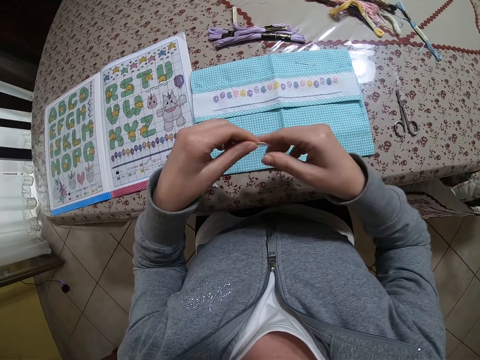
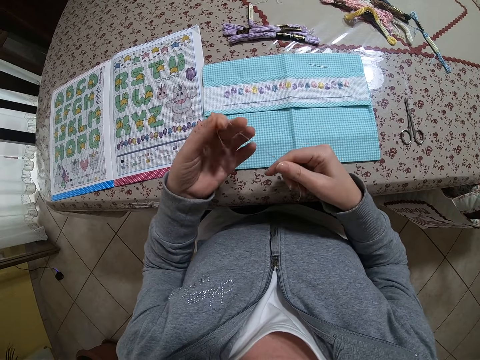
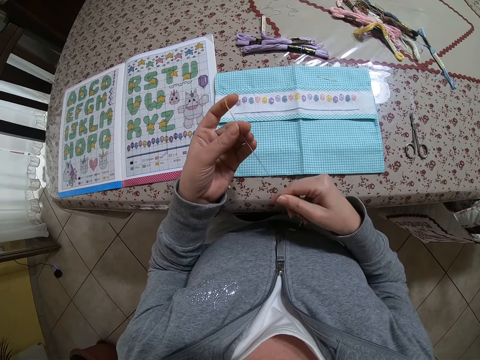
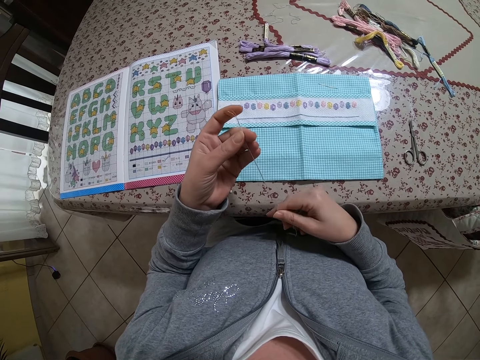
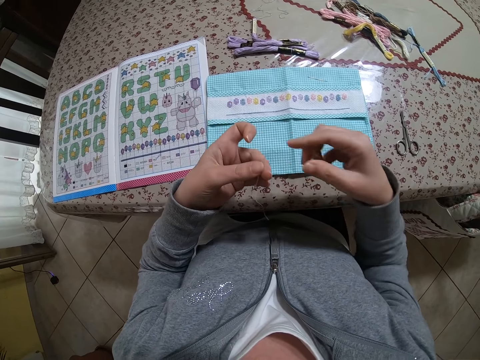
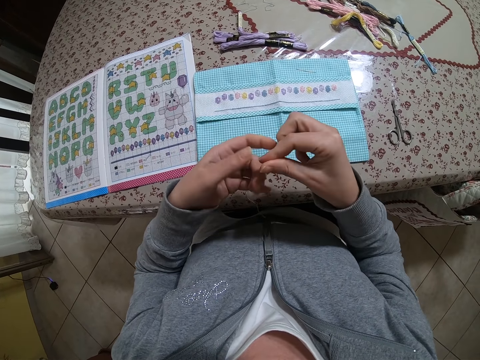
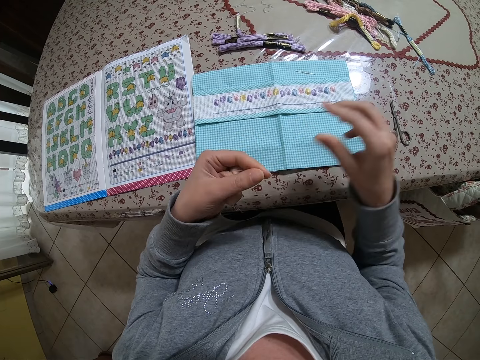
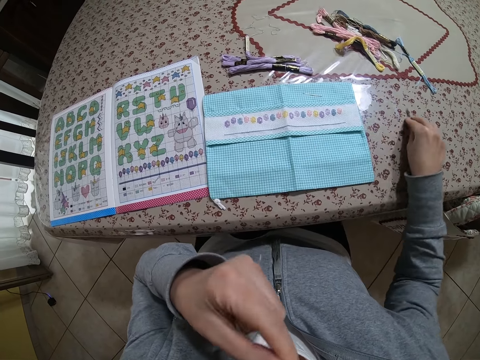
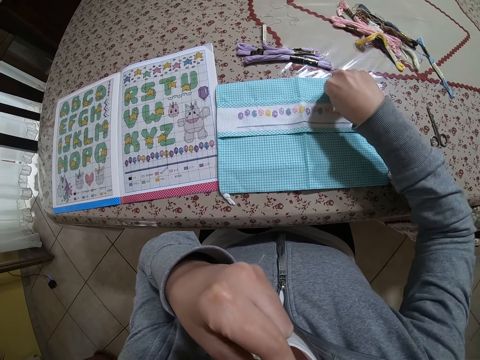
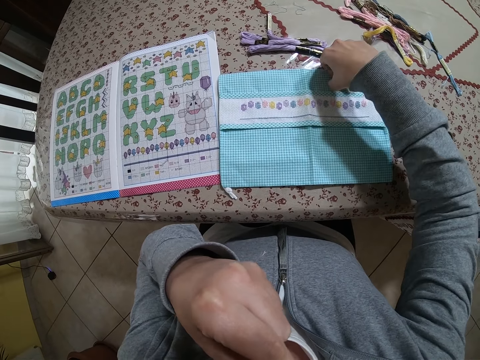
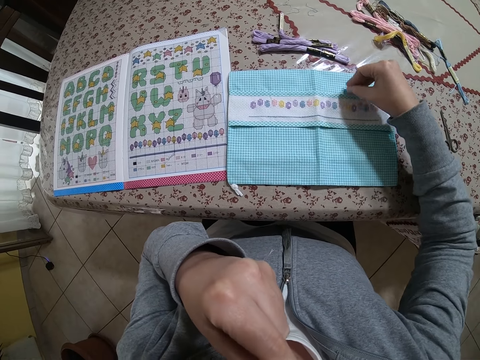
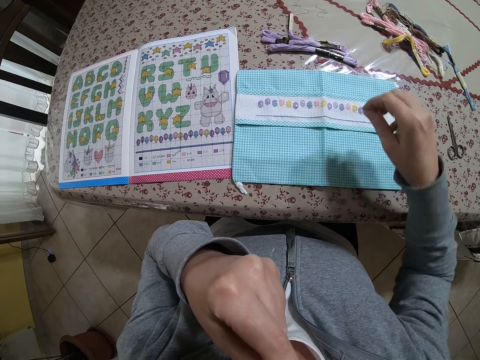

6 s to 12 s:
The camera wearer adjusts an embroidery floss on the table with her right hand. She holds the strand of embroidery floss with both hands. She puts the strand of embroidery floss in her mouth with her left hand. She adjusts scissors on the table with her right hand. She picks up a needle on a fabric on the table with her right hand.

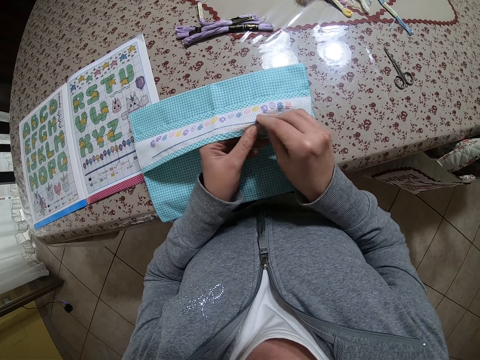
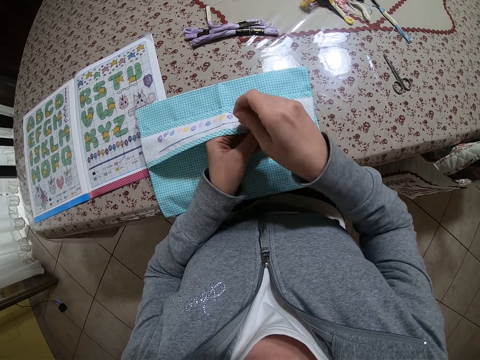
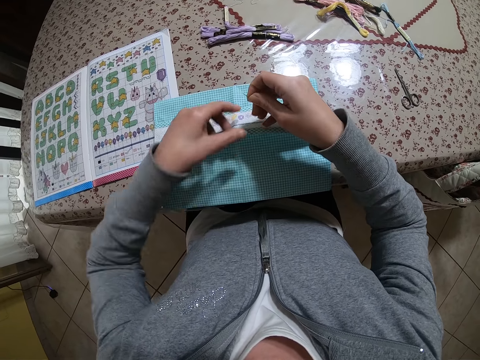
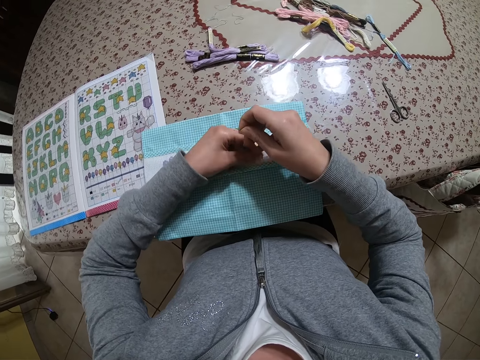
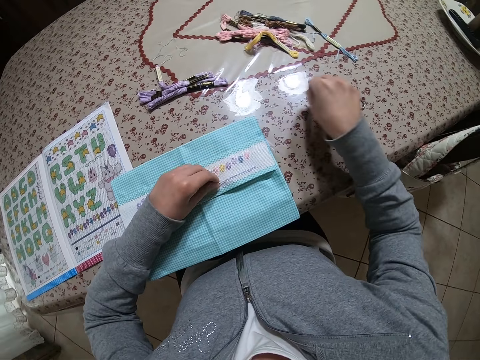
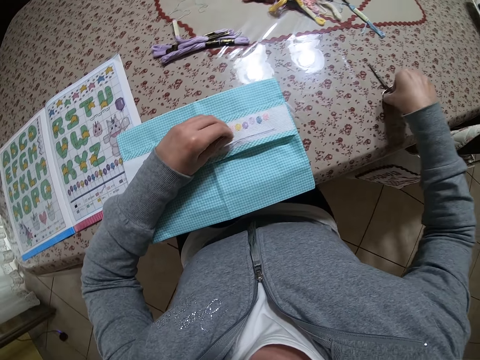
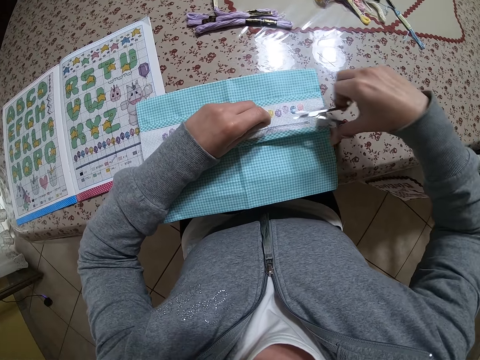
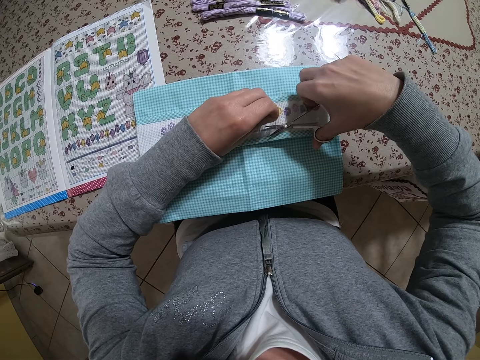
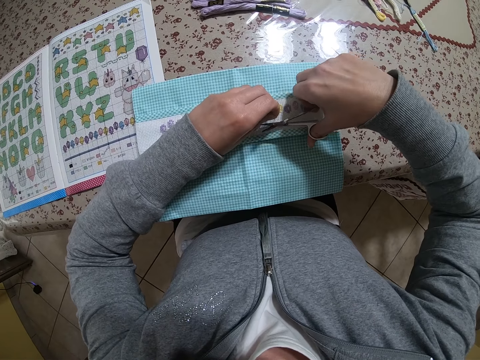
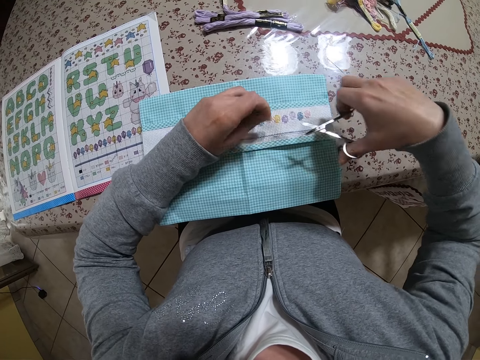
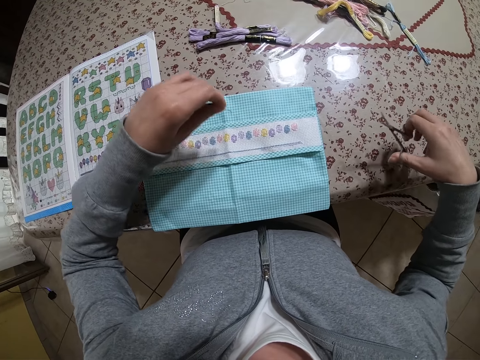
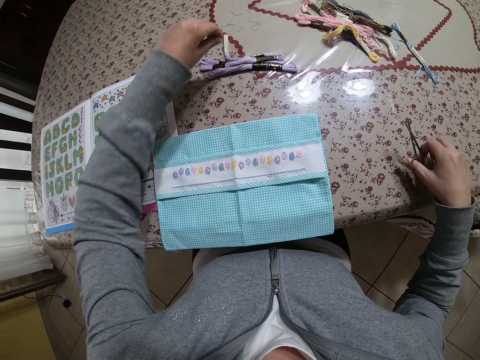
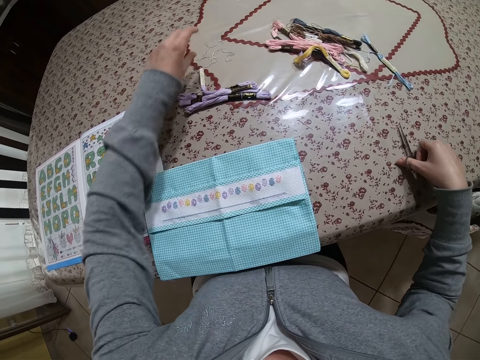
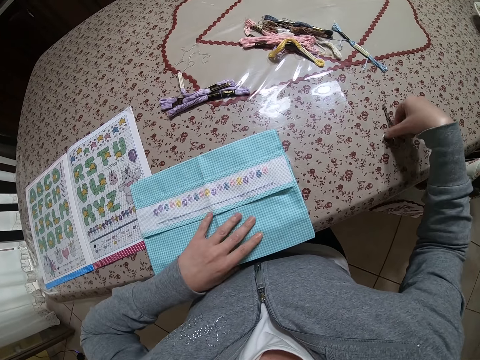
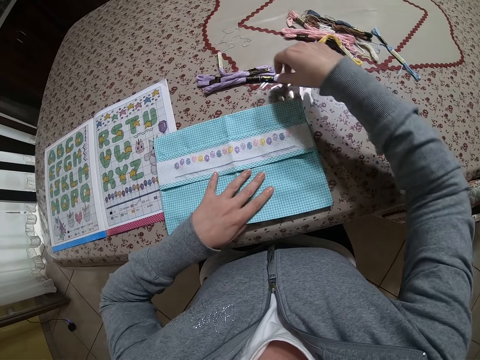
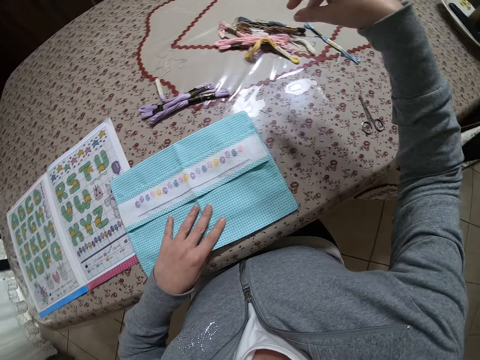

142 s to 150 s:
The camera wearer holds the strand of embroidery floss with her left hand. She drops the needle on the table with her right hand. She picks up the scissors on the table with her right hand. She cuts the strand of embroidery floss in the fabric with her right hand. She drops the strand of embroidery floss on the table with her left hand. She drops the scissors on the table with her right hand. She adjusts the fabric on the table with her left hand.

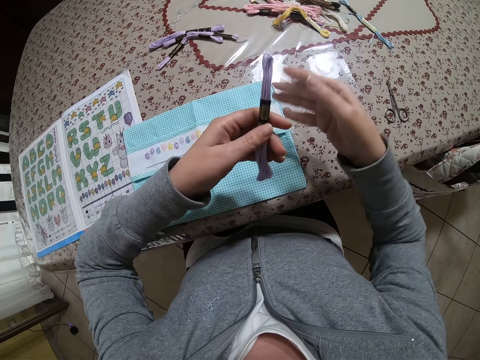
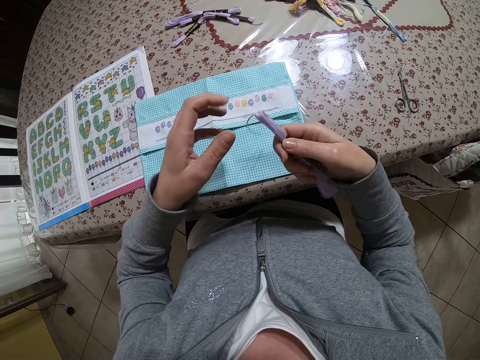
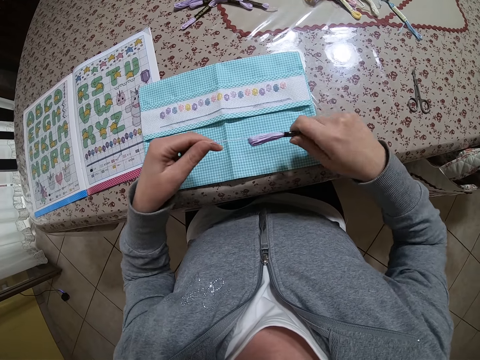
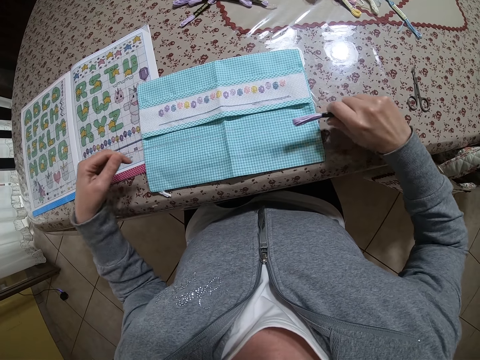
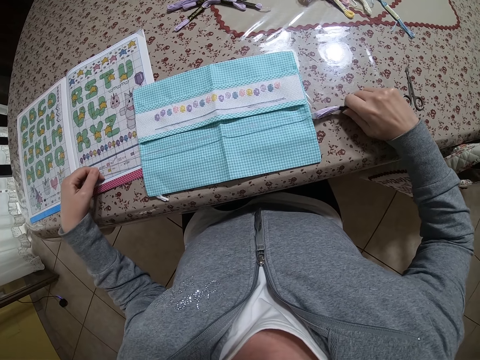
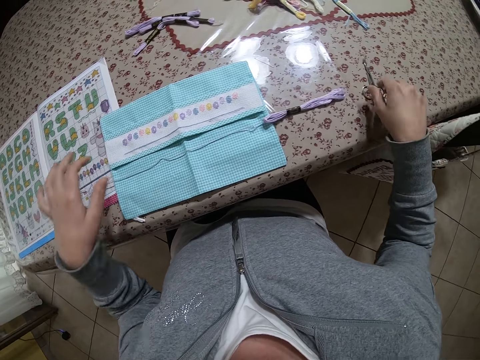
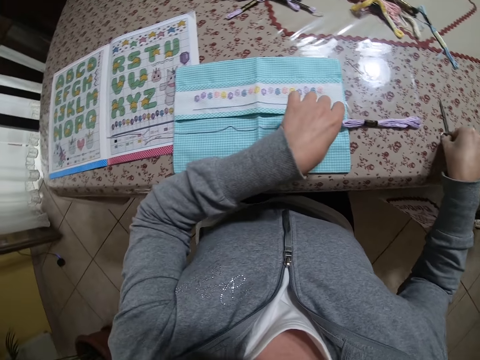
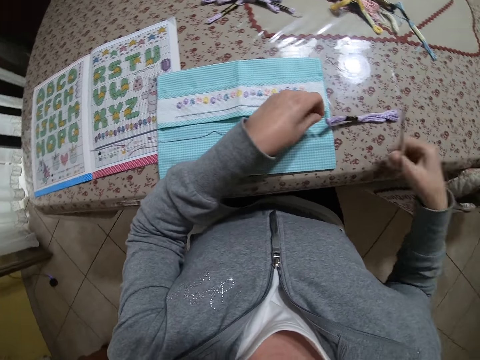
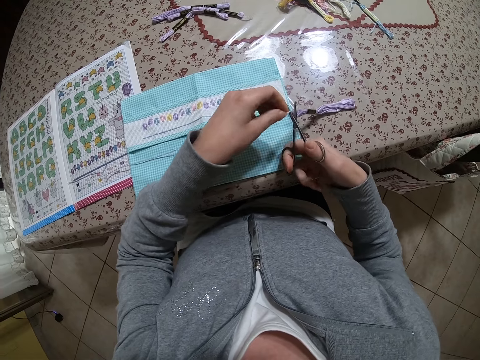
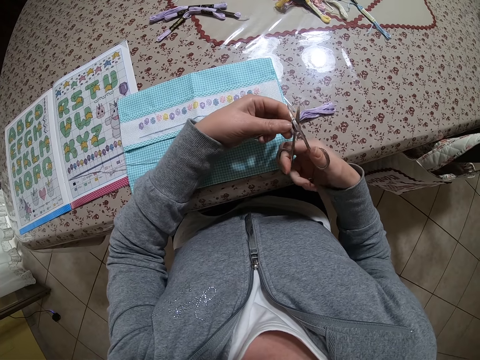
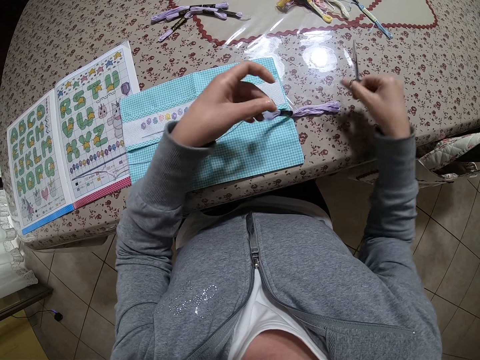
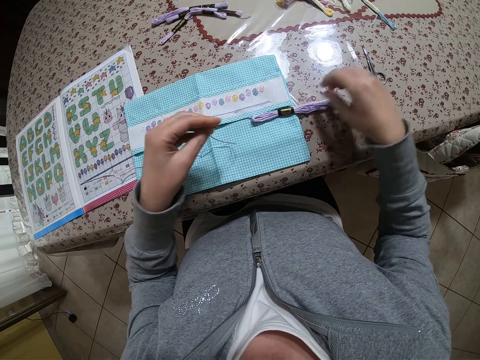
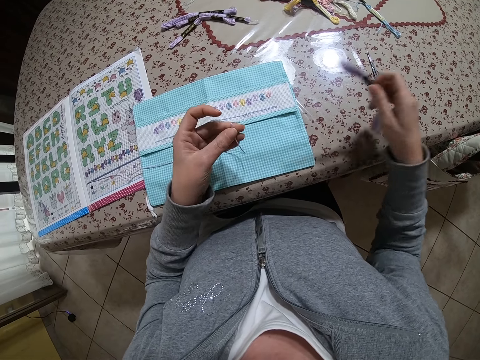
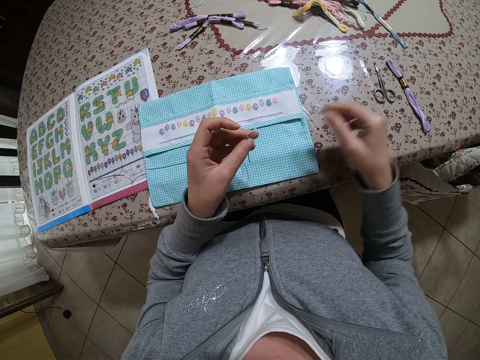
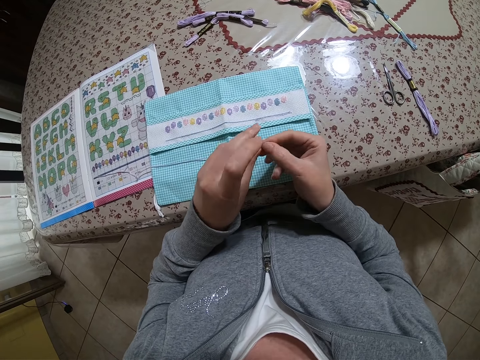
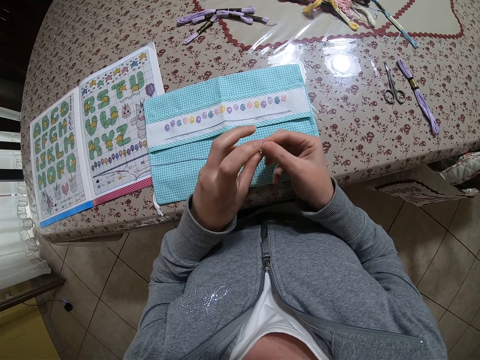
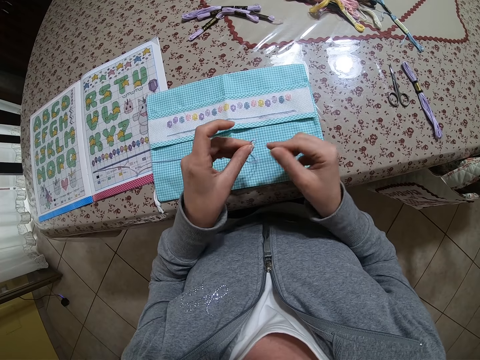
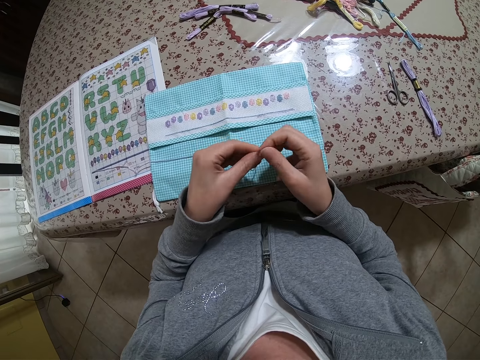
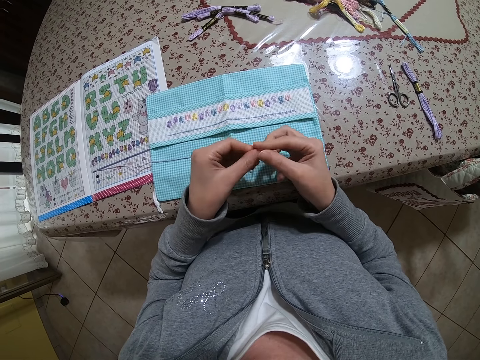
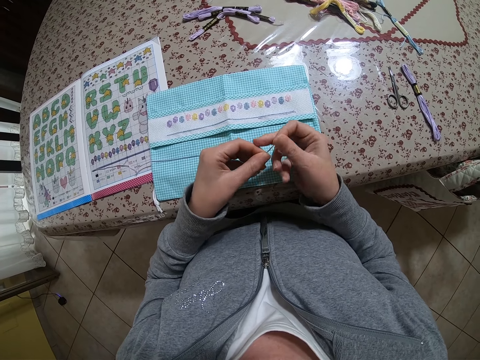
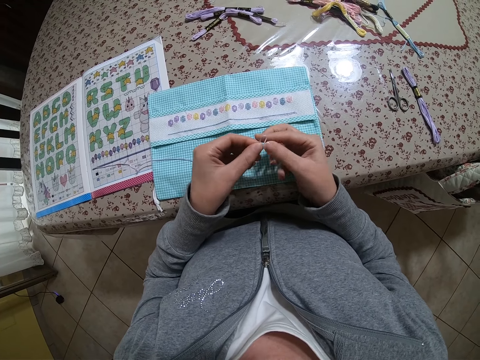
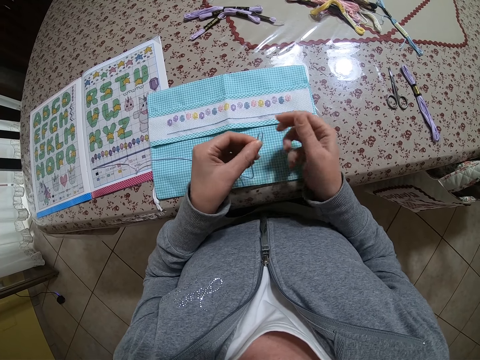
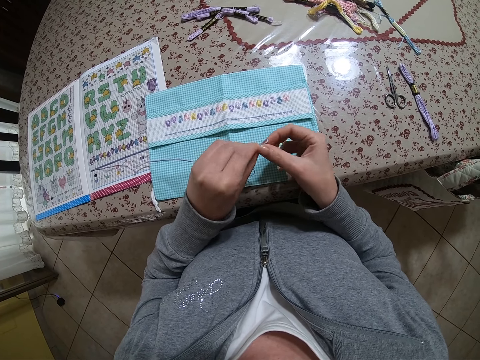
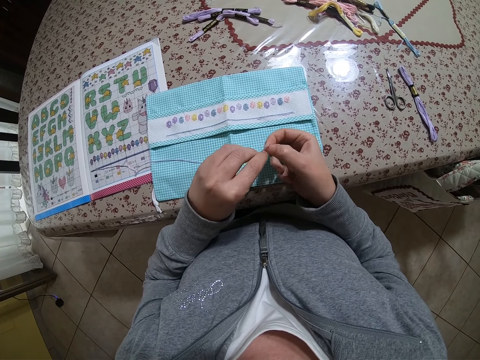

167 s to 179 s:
The camera wearer holds the bundle of embroidery floss with both hands. She drags out some strands of embroidery floss from the bundle with both hands. She drops the embroidery floss on the table with both hands. She picks up the scissors on the table with her right hand. She holds the strands of embroidery floss with her left hand. She cuts the strands of embroidery floss with the scissors in her right hand. She drops the scissors on the table with her right hand. She picks up the bundle of embroidery floss on the table with her right hand. She drops the bundle of embroidery floss on the table with her right hand. She holds the strands of embroidery floss with both hands.
